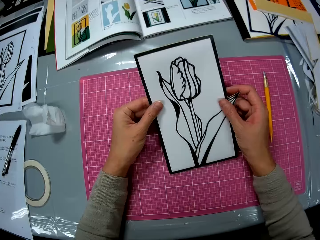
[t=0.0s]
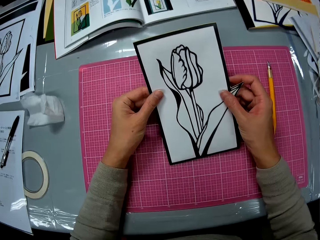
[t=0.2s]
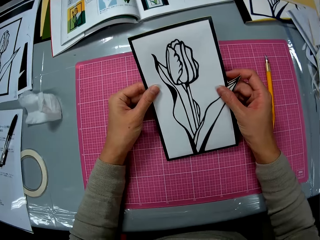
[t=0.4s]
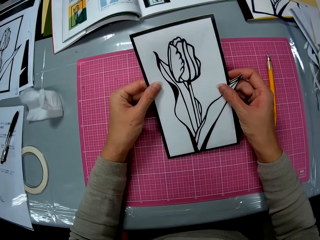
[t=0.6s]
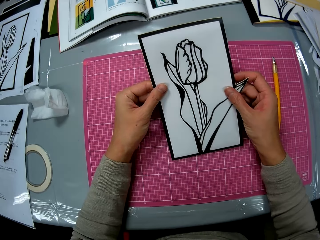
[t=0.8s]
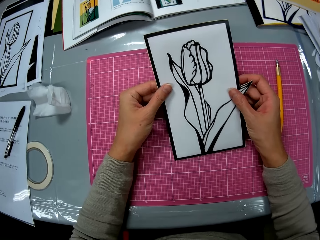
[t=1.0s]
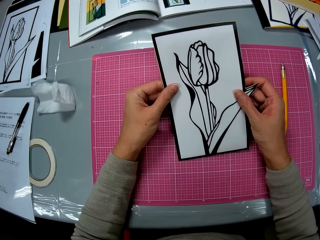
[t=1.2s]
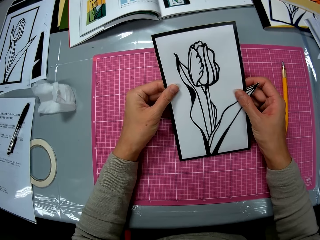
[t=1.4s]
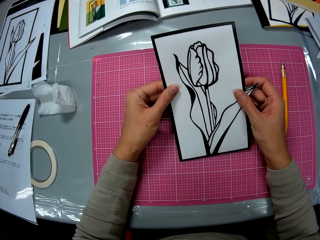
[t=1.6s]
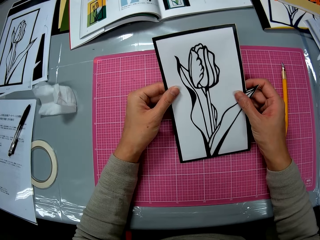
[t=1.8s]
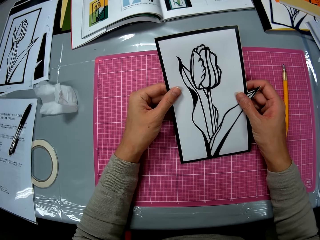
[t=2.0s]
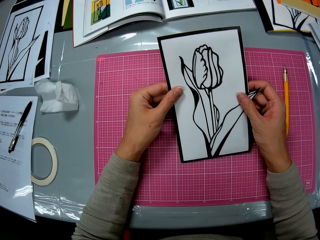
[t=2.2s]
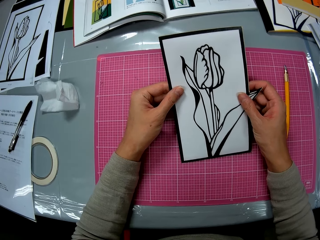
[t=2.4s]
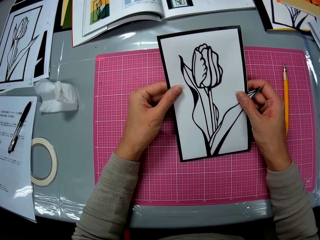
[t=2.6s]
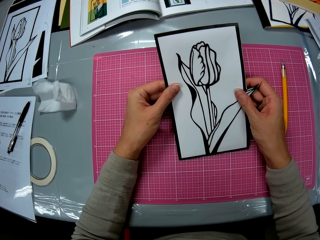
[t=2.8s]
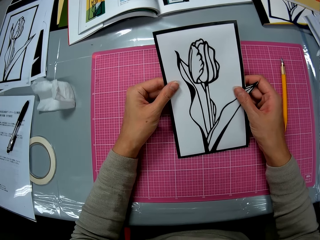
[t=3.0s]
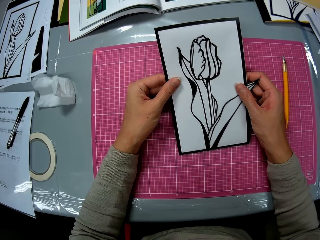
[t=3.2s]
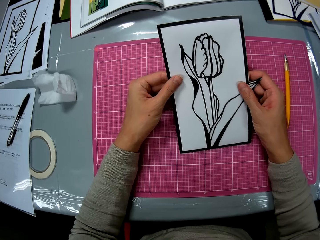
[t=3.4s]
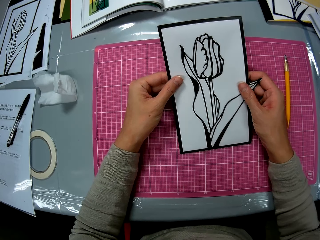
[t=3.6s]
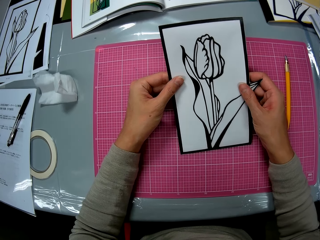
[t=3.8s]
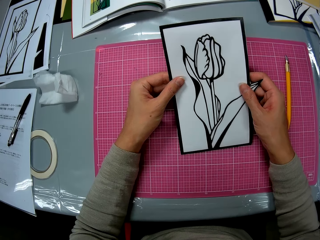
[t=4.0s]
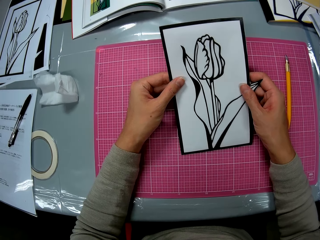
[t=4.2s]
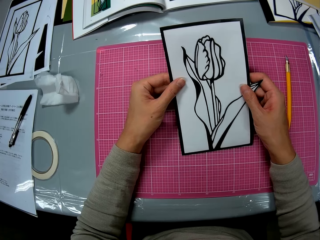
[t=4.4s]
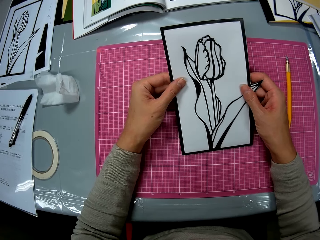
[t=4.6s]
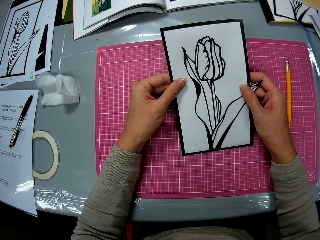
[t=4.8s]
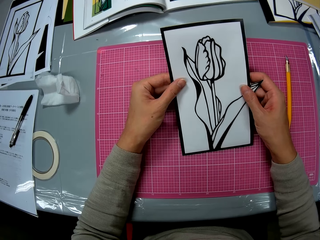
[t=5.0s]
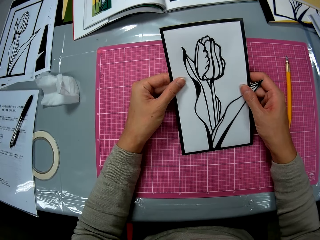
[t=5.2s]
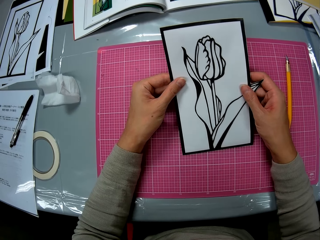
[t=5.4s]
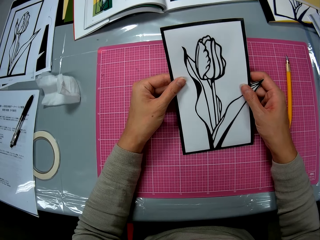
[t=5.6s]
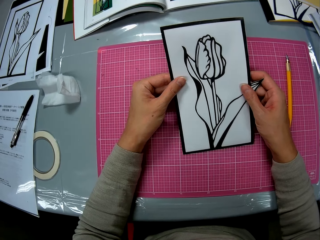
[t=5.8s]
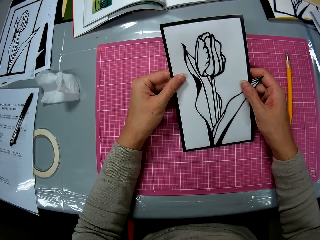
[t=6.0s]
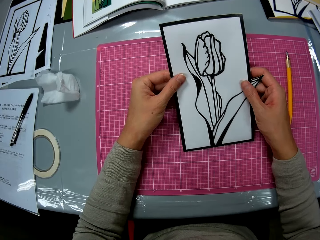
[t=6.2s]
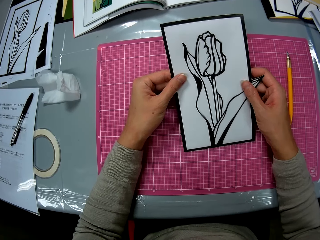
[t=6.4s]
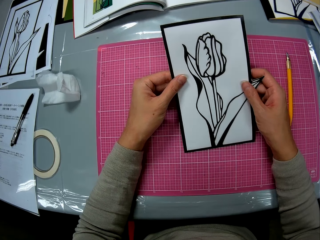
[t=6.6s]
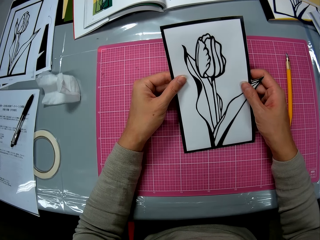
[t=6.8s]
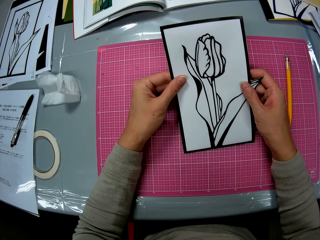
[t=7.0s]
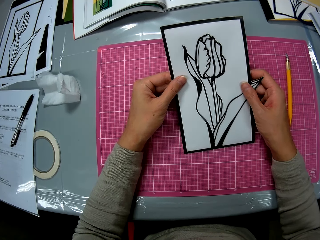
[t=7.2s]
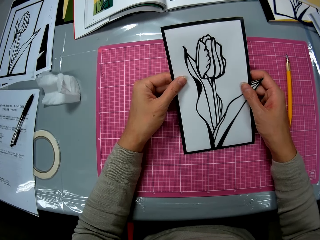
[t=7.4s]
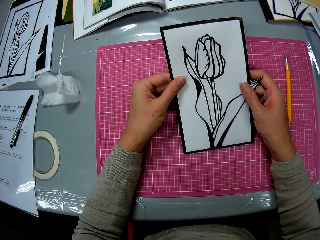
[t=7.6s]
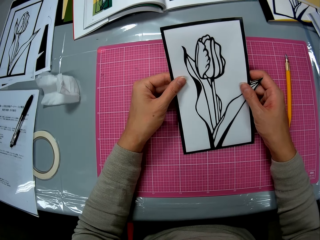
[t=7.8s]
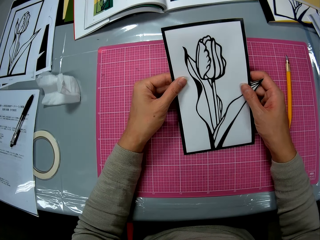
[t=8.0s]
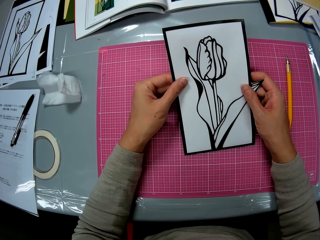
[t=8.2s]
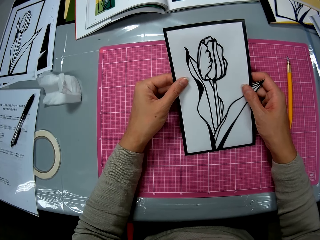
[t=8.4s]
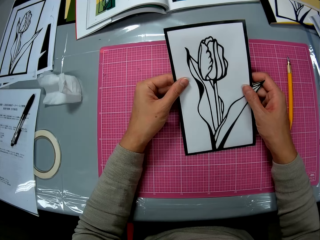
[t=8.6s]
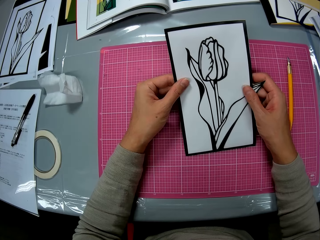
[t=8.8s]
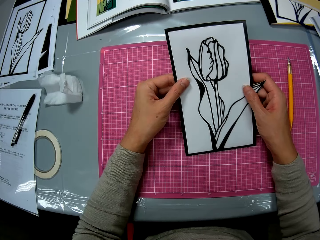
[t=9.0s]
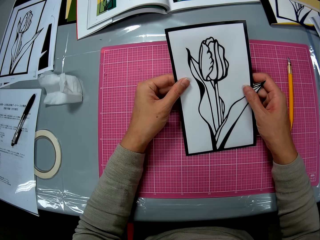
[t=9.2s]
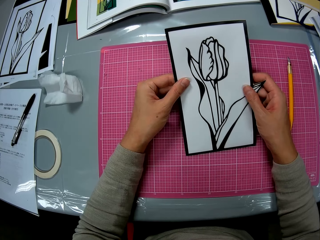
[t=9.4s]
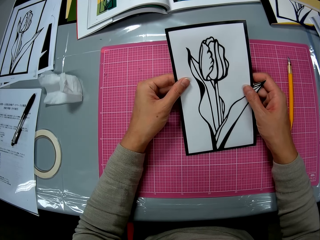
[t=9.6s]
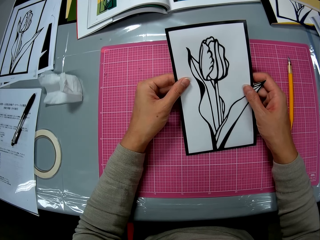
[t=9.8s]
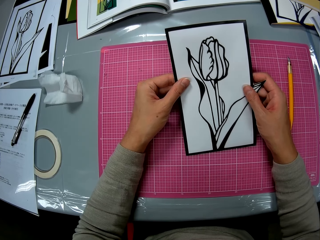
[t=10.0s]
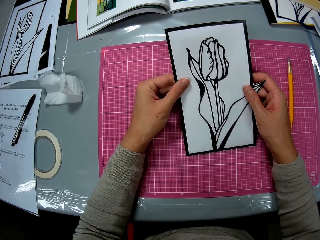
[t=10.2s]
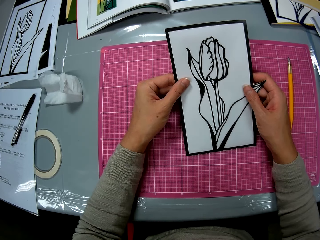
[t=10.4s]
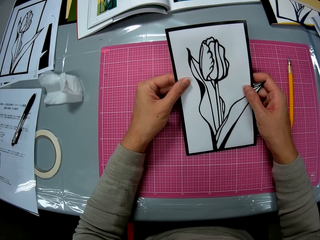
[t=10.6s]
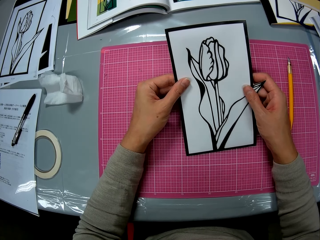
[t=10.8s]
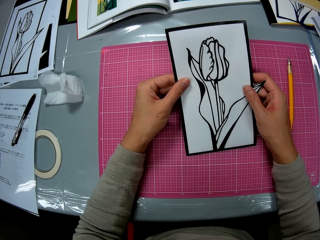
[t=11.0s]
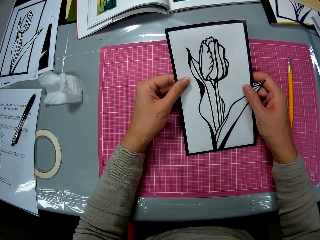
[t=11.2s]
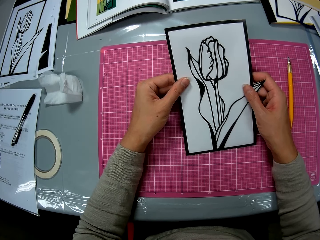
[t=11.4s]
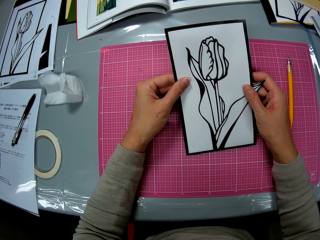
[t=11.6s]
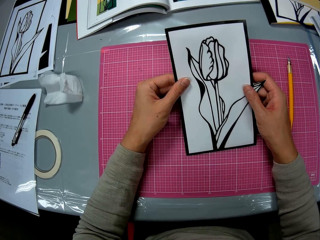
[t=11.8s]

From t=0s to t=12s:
The camera wearer holds a papercraft in her hands on a cutting mat on a table.

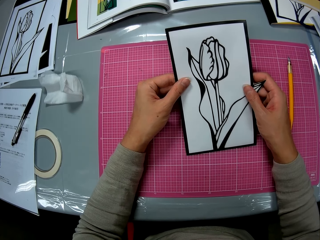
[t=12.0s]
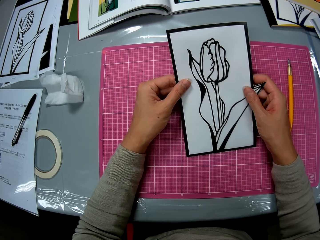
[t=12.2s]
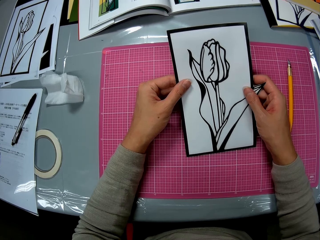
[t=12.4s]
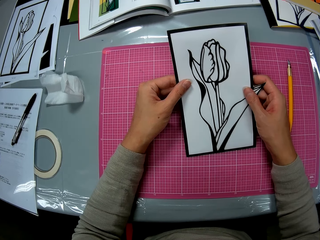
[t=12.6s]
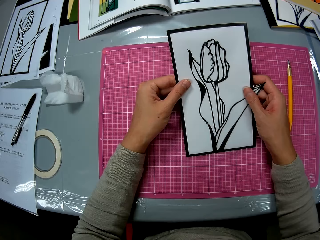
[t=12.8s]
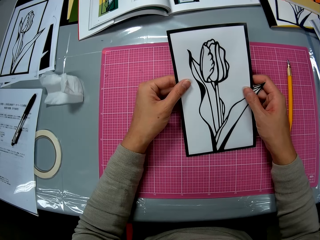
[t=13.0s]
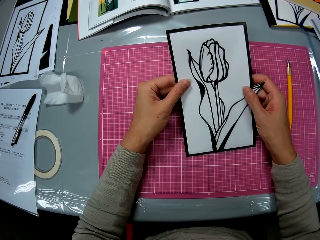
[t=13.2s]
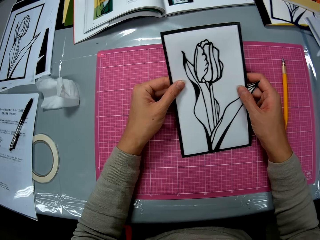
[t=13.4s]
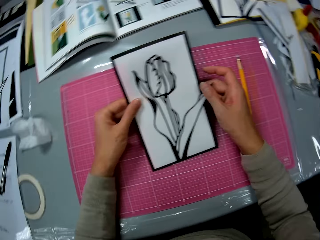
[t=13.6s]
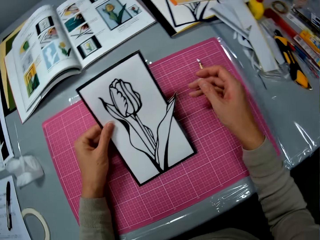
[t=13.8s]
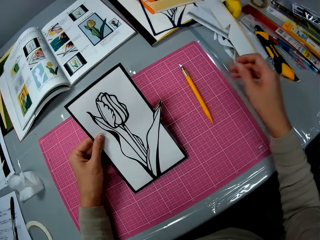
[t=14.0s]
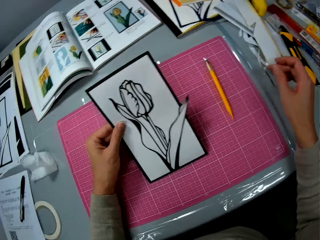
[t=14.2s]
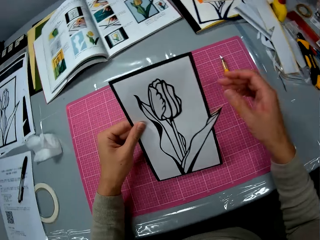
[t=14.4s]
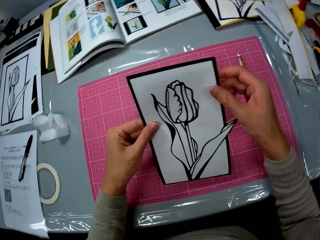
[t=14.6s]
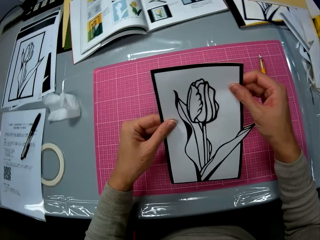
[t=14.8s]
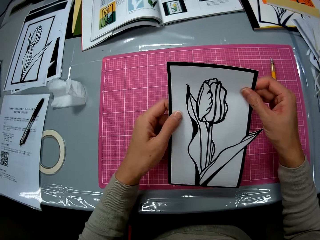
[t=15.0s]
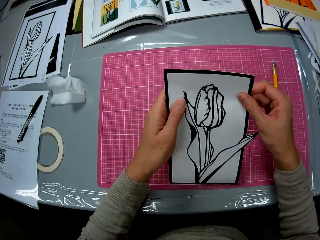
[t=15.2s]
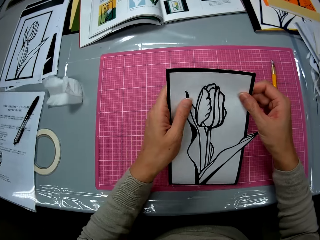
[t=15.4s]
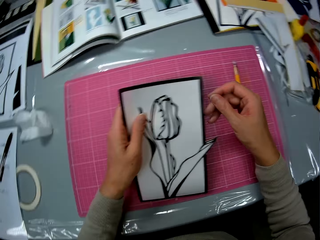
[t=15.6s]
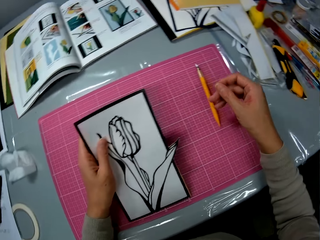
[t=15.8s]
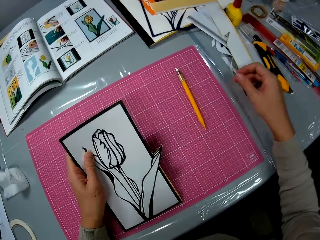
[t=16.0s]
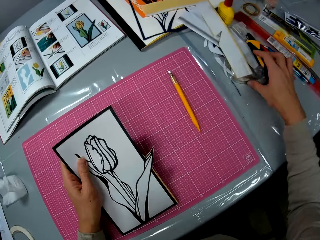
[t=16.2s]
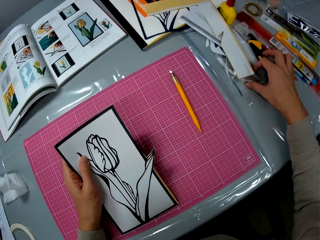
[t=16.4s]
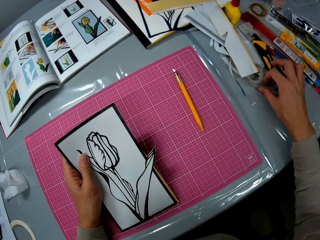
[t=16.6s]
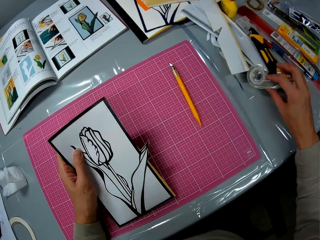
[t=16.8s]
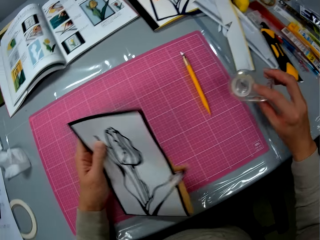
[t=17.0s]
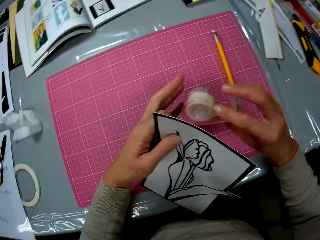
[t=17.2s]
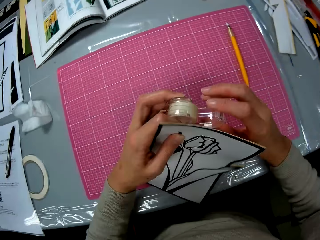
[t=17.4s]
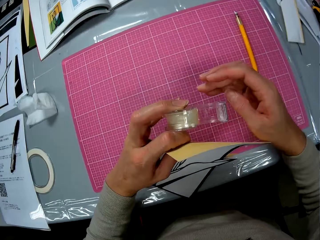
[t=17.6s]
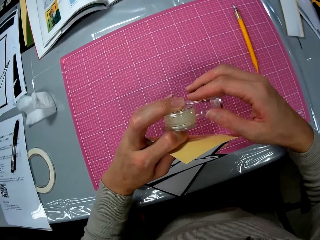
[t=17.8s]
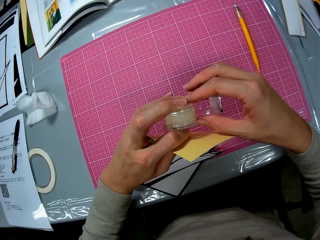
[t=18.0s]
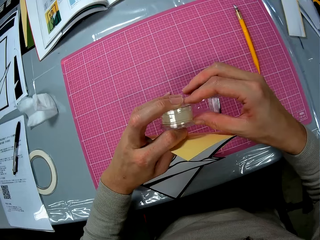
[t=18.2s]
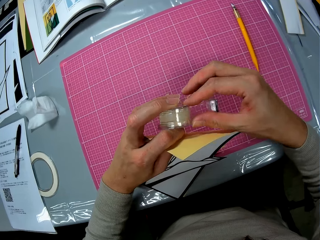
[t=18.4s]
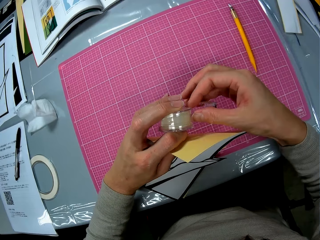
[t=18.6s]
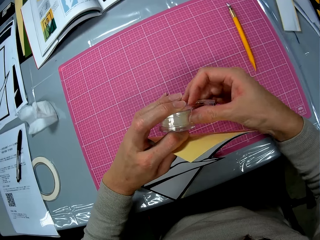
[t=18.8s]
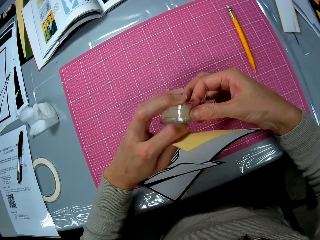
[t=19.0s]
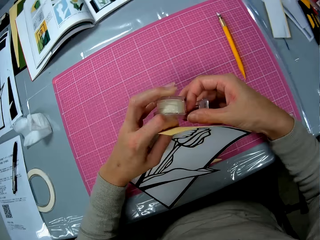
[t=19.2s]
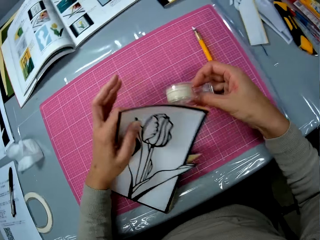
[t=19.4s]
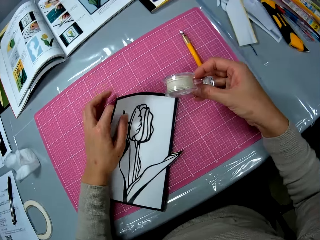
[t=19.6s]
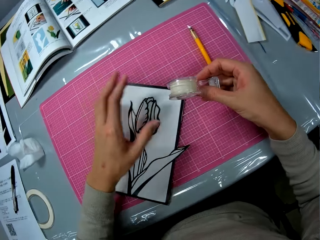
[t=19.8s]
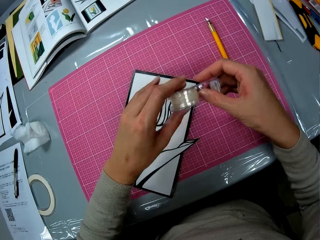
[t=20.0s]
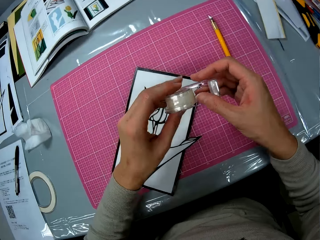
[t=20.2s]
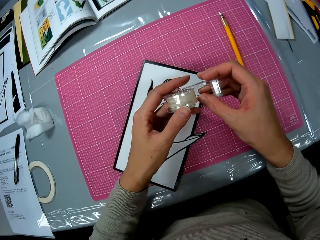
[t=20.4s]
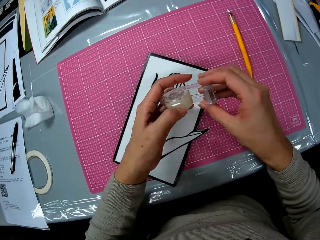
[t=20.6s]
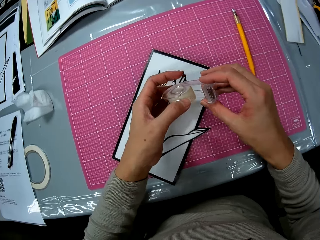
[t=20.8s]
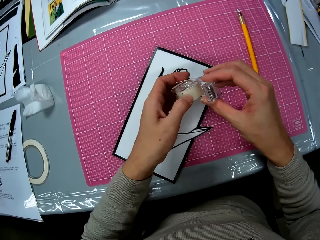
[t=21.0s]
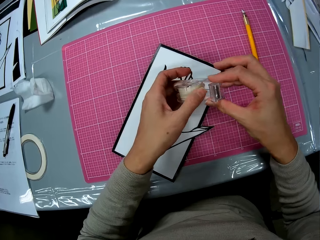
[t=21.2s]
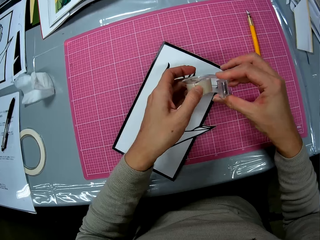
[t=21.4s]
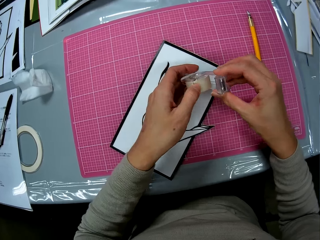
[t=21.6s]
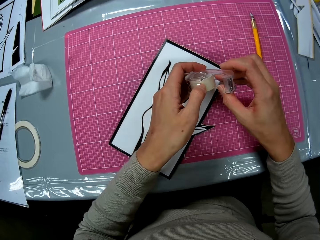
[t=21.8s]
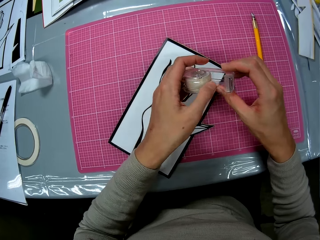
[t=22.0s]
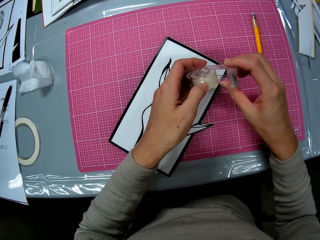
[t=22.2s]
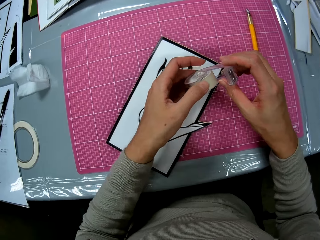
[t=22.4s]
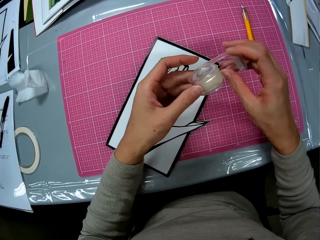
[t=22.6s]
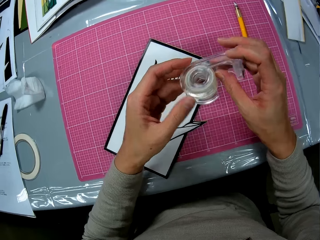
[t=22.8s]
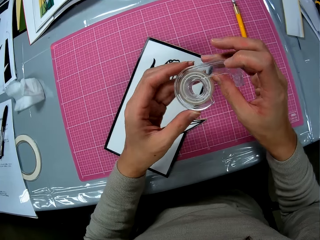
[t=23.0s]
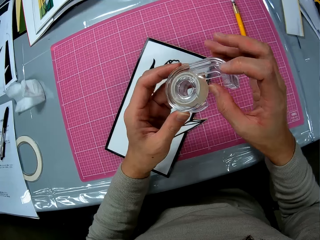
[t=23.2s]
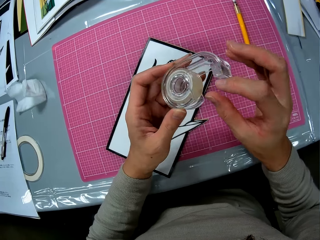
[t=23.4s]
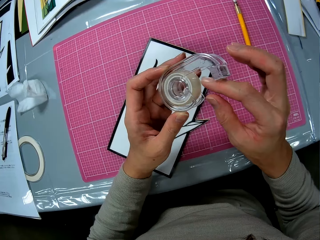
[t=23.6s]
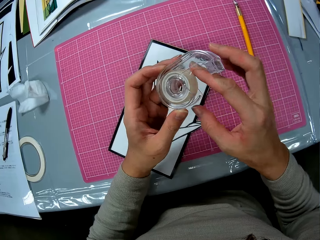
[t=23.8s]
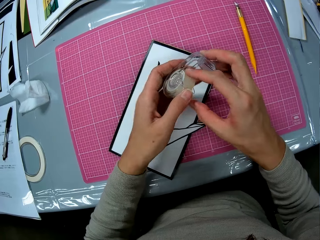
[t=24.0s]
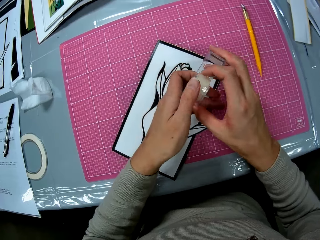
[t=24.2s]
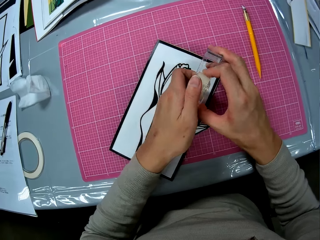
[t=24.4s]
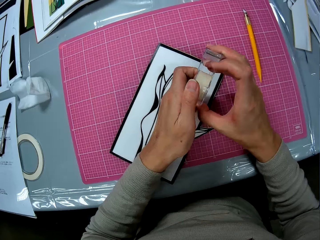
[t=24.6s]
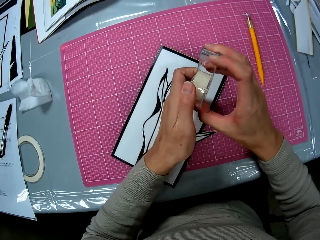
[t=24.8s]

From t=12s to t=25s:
The camera wearer picks up a sellotape dispenser on the table with her right hand. She holds the sellotape dispenser in both hands. She puts the papercraft in her left hand on the cutting mat. She holds the sellotape dispenser in both hands. She peels sellotape in the sellotape dispenser.
